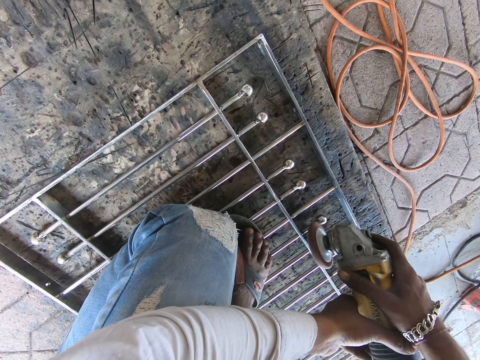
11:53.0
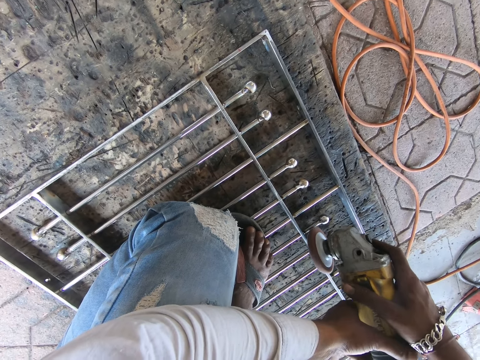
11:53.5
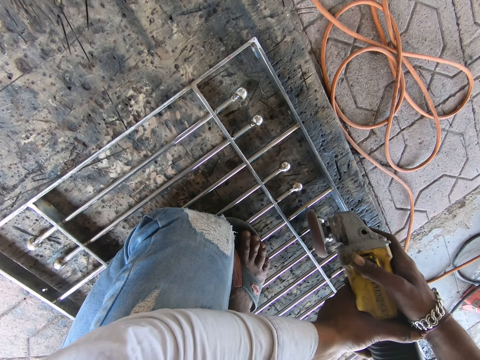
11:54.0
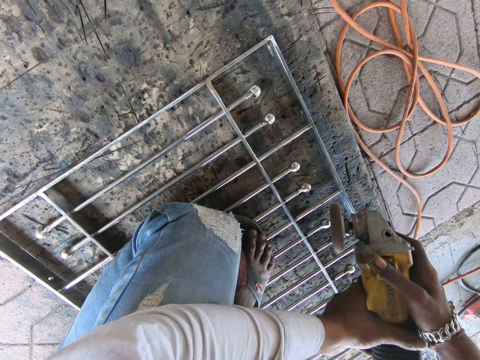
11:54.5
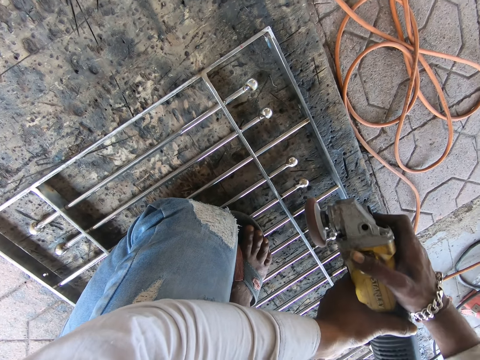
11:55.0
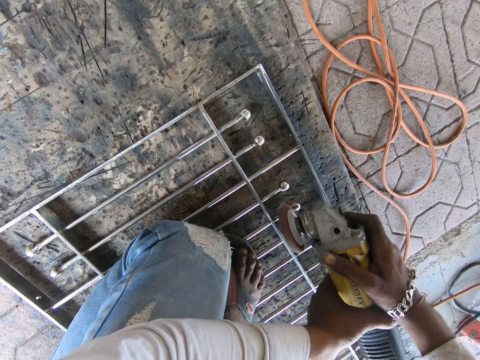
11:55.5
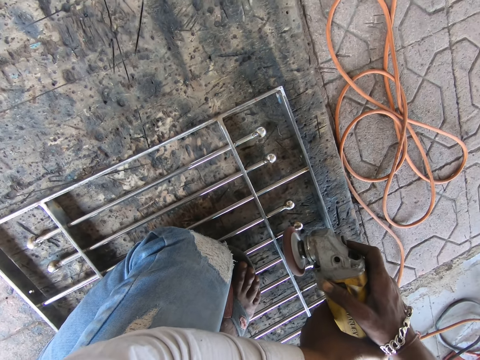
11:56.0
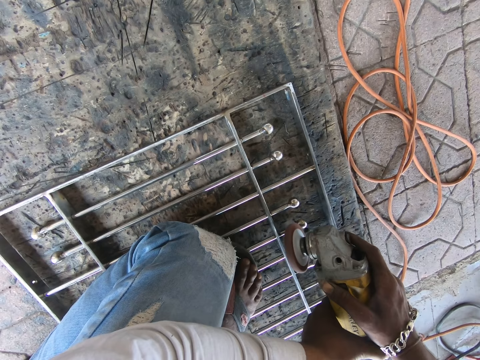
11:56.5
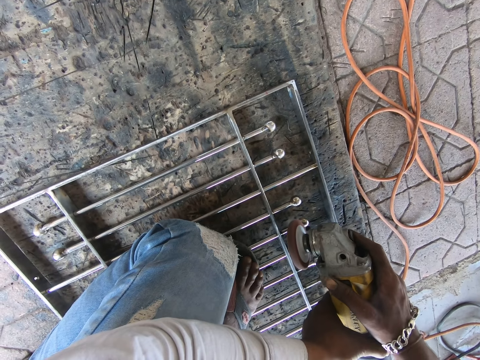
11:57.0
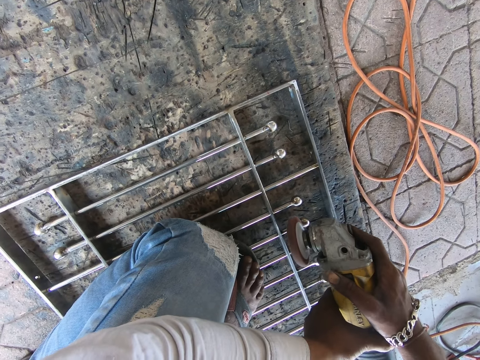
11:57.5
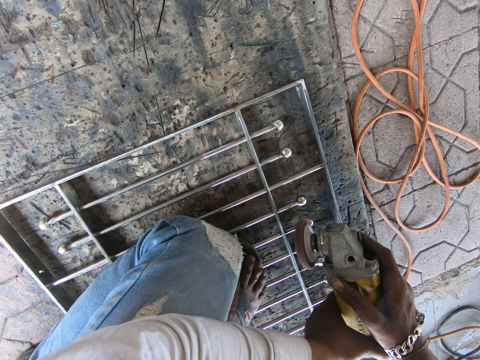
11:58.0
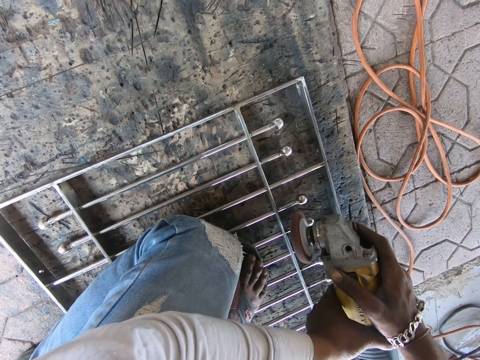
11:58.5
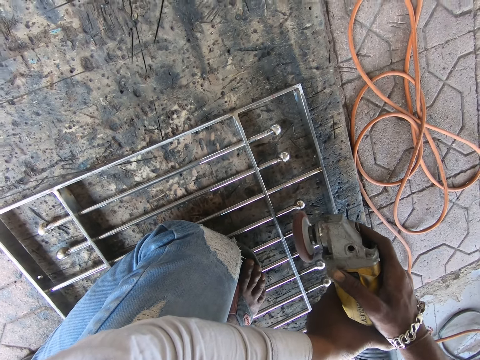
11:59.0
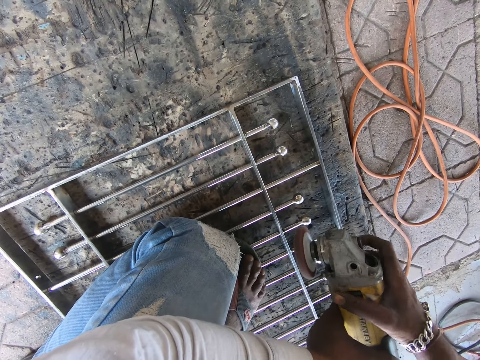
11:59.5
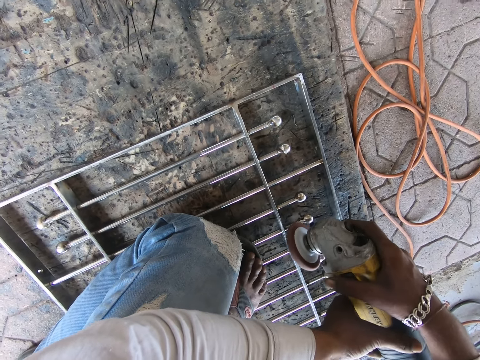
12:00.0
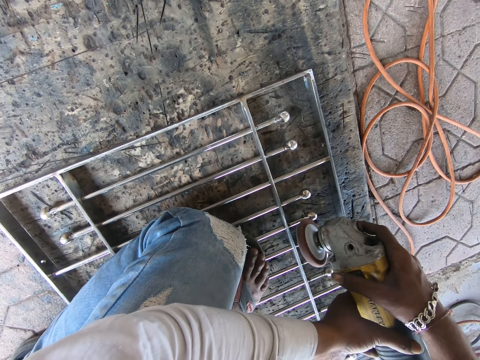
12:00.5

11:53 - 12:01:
The camera wearer files the rods of the railing with the filing machine in his hands.

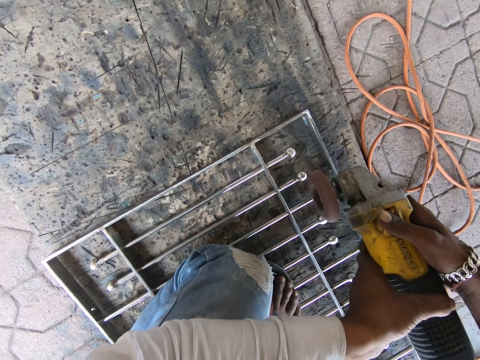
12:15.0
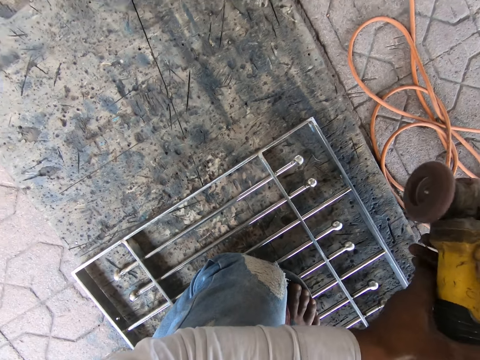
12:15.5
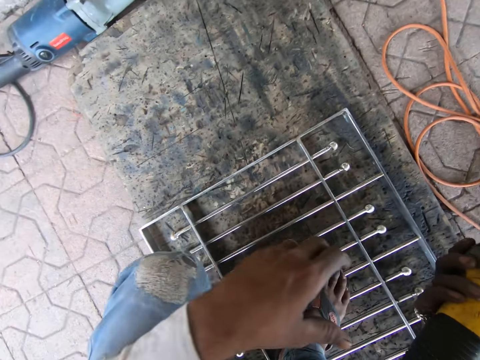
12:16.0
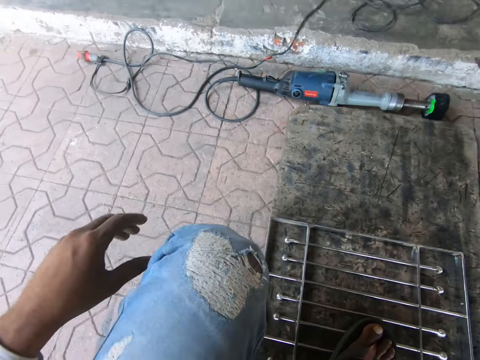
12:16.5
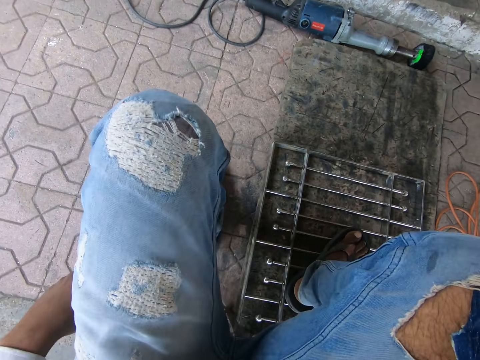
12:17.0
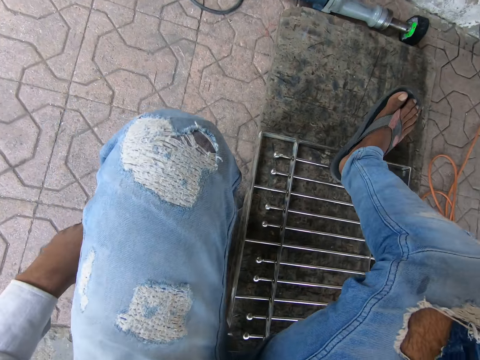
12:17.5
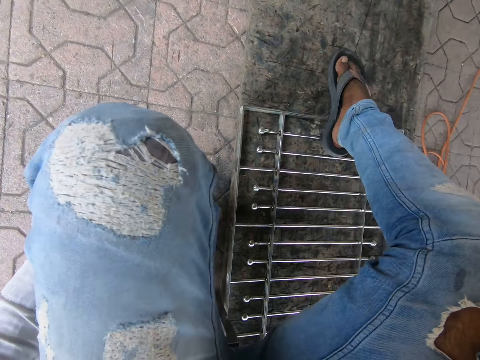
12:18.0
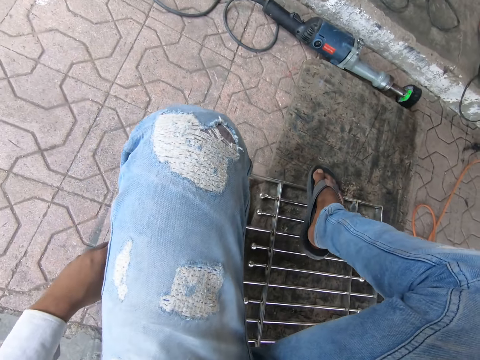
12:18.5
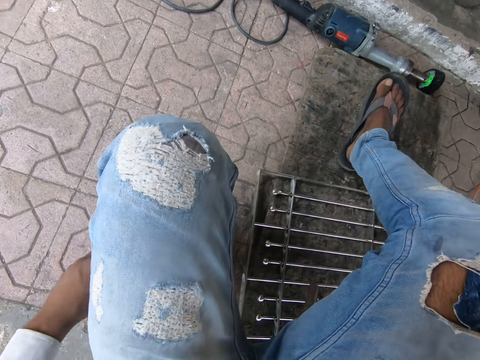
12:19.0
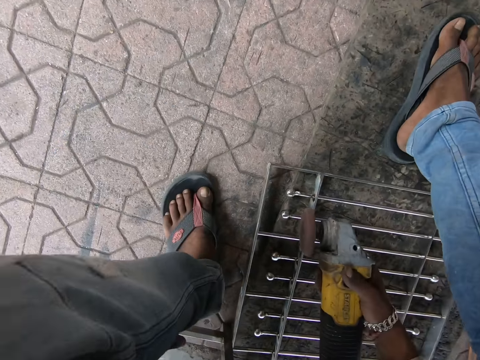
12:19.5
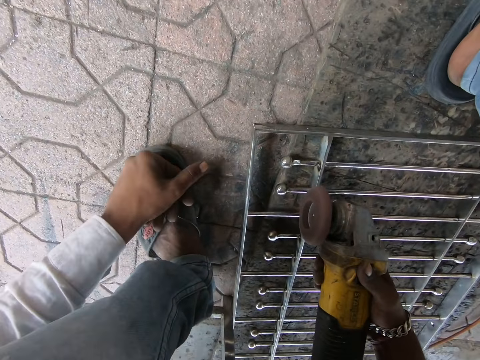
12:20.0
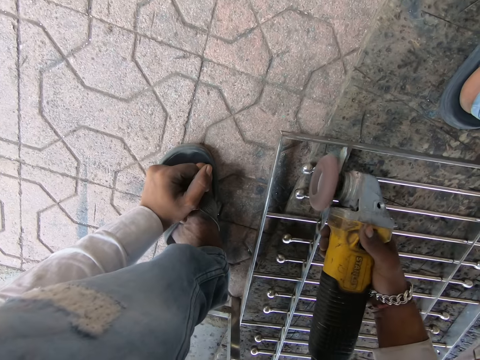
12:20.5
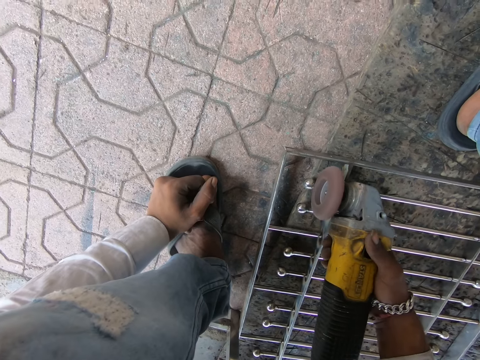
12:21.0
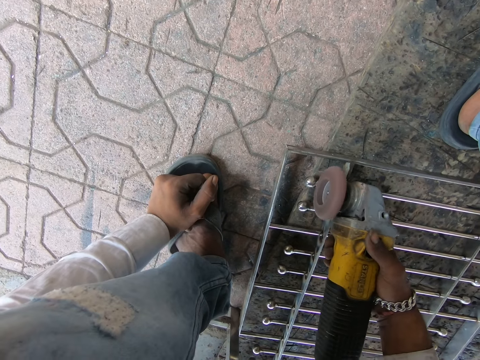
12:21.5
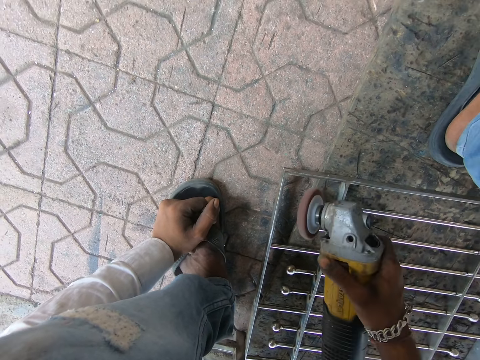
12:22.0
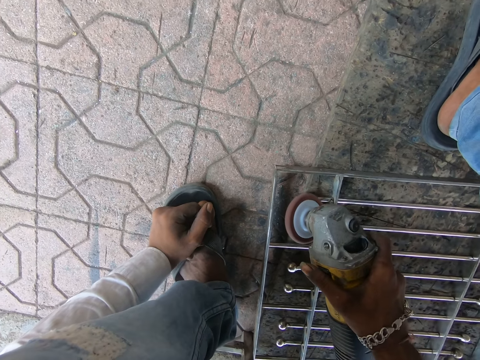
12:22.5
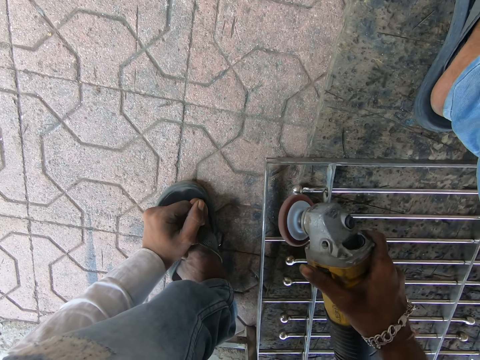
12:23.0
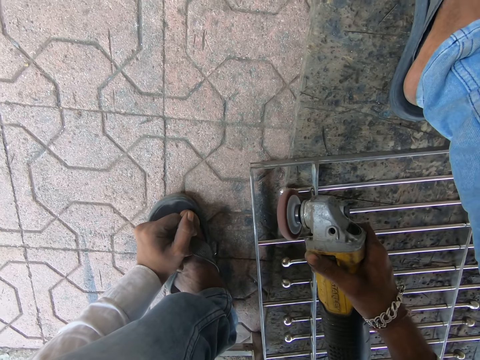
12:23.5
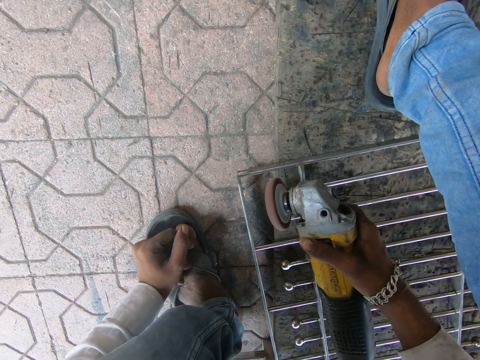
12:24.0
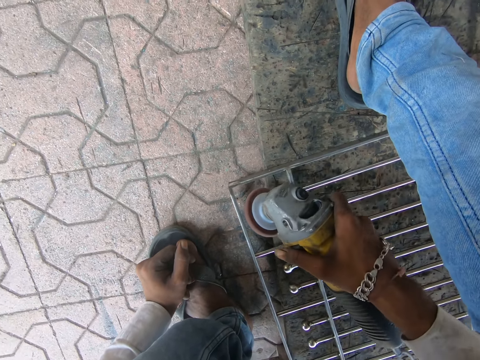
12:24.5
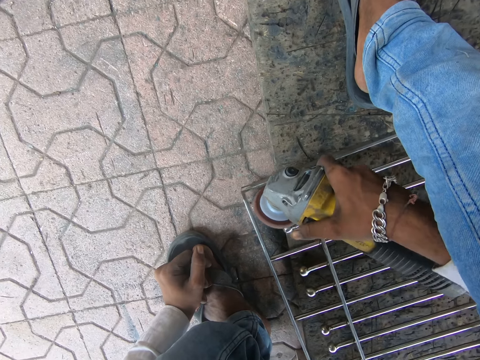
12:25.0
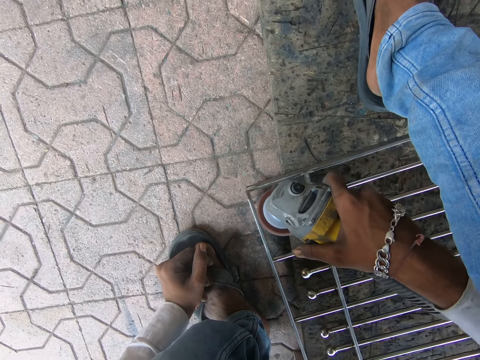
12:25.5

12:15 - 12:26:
The camera wearer adjusts himself on the railing. He moves his right leg on the railing. He moves the railing on the floor with his right hand. He straightens his right leg on the metal poles. He files the rods of the railing with the filing machine in his right hand. He welds the metal poles with a welding machine.

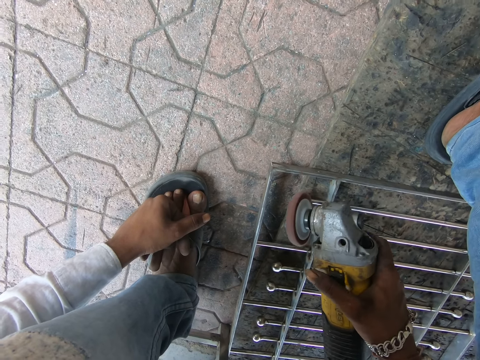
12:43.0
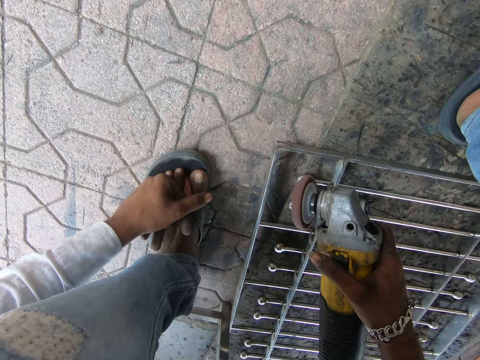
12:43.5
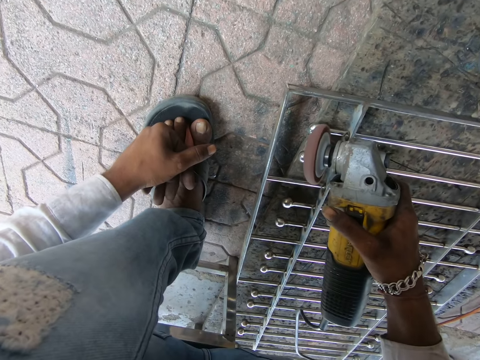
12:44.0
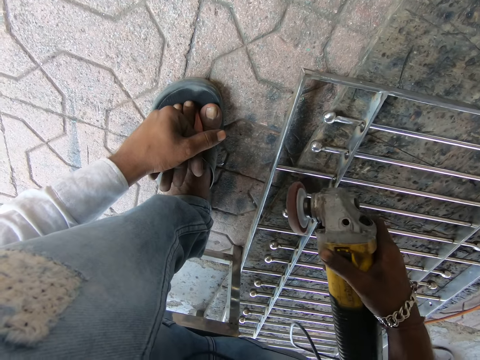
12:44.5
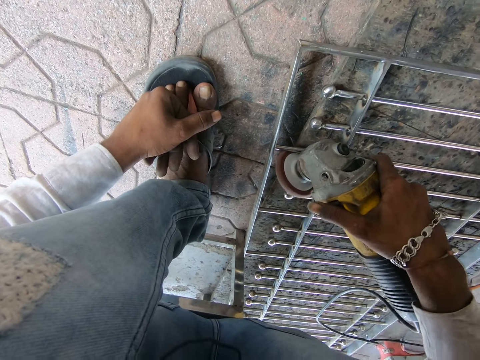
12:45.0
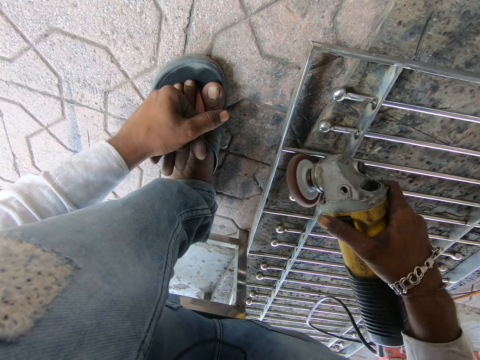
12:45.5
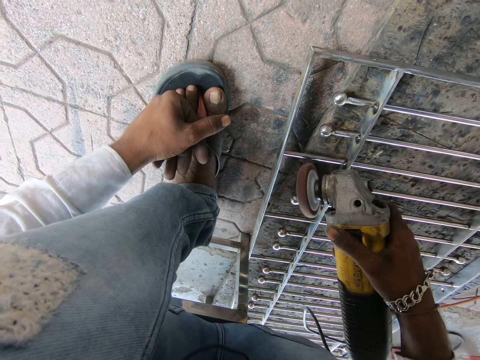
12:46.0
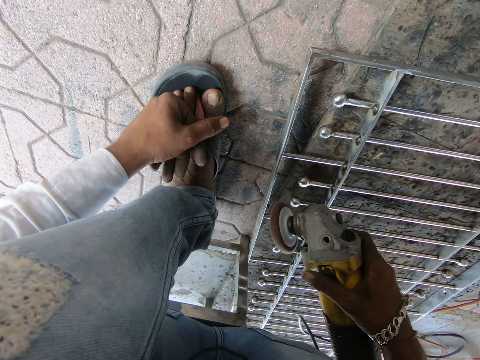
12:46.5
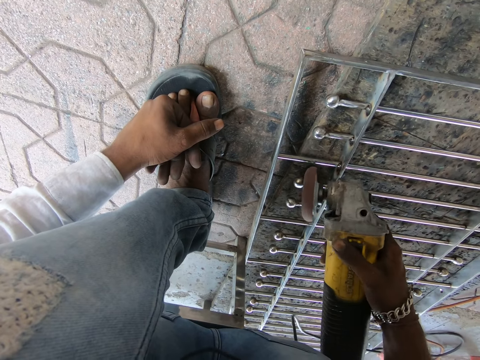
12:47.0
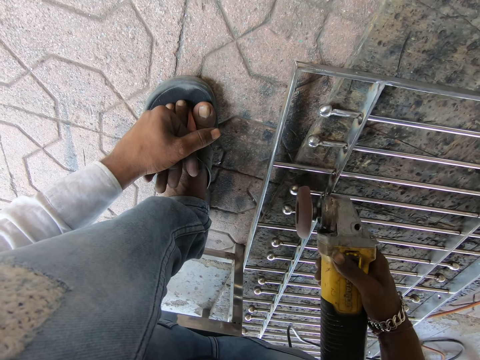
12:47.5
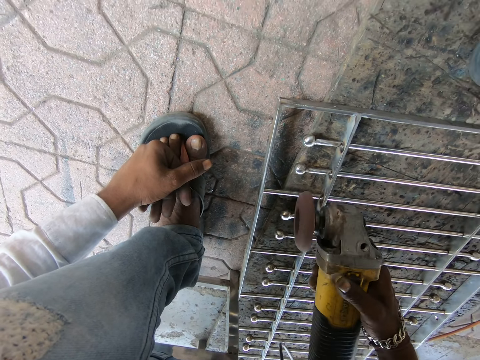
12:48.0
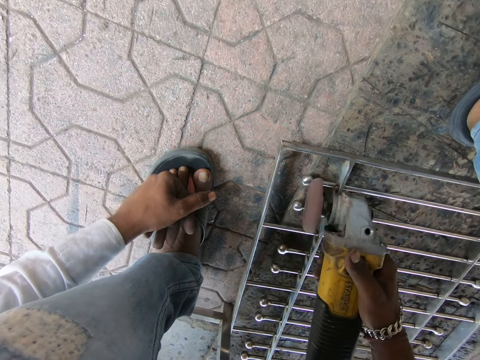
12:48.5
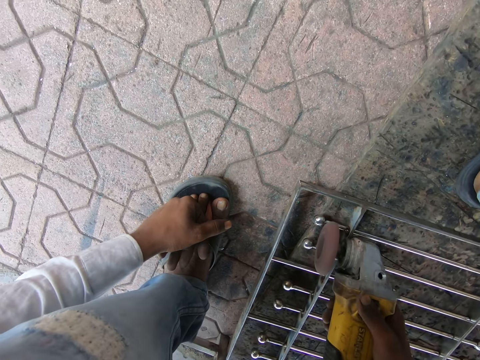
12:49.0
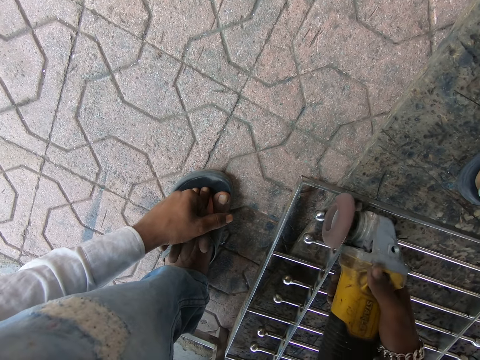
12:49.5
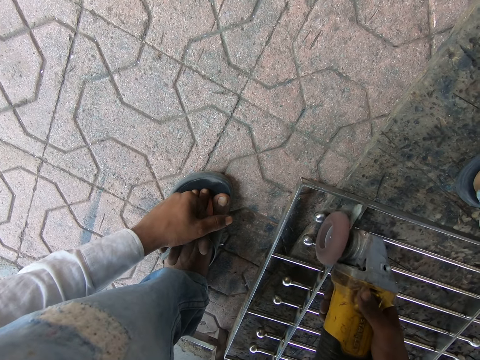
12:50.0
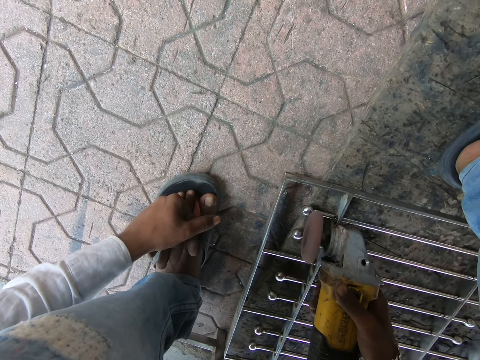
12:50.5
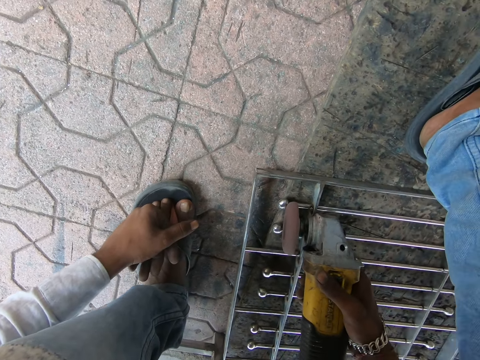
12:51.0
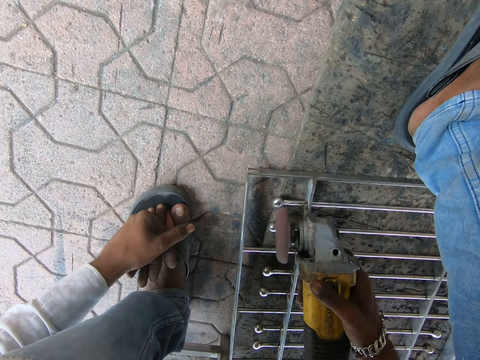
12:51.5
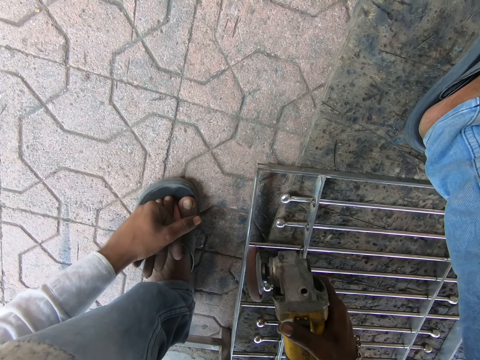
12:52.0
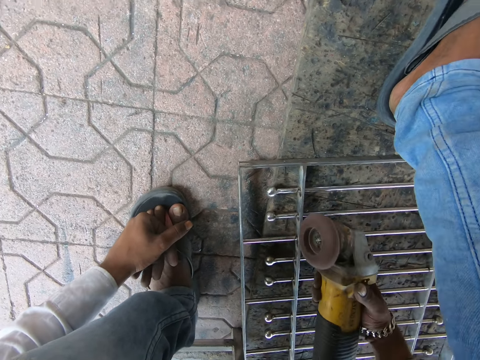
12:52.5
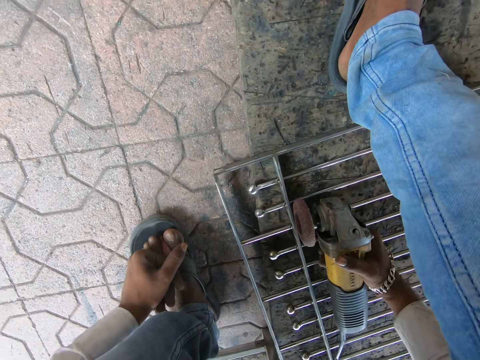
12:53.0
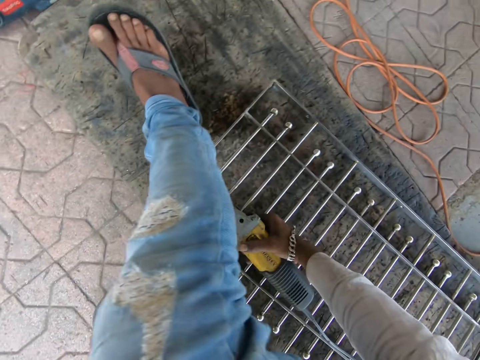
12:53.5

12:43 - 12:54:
The camera wearer files the rods of the railing with the filing machine in his right hand. He does this repeatedly. He holds the filing machine on the railing with his right hand.
